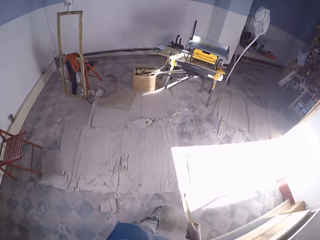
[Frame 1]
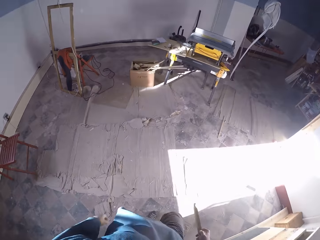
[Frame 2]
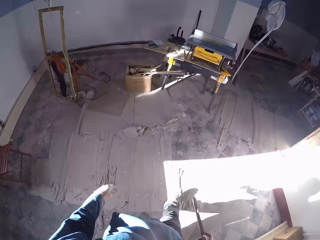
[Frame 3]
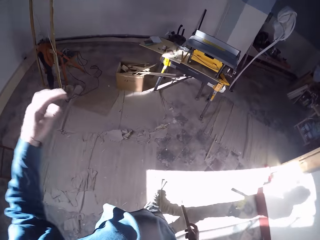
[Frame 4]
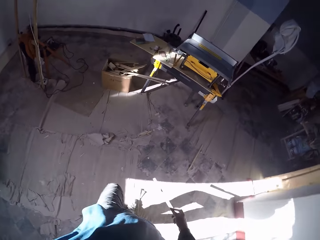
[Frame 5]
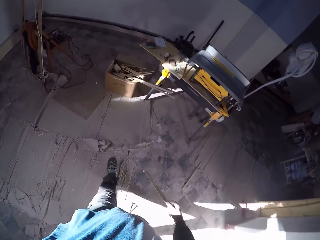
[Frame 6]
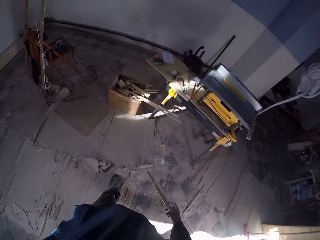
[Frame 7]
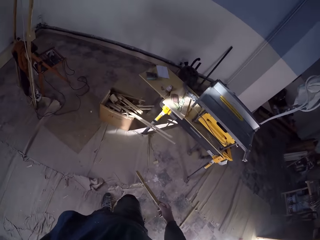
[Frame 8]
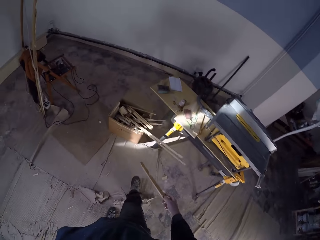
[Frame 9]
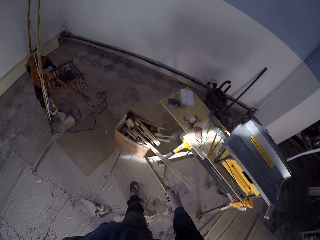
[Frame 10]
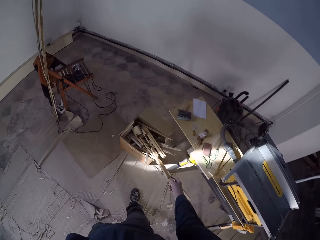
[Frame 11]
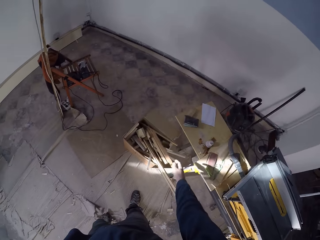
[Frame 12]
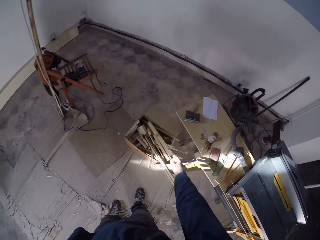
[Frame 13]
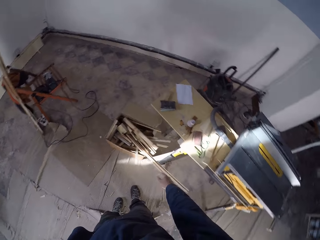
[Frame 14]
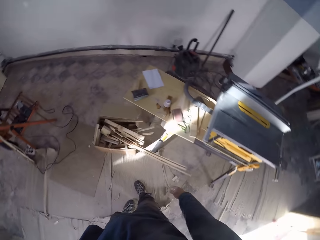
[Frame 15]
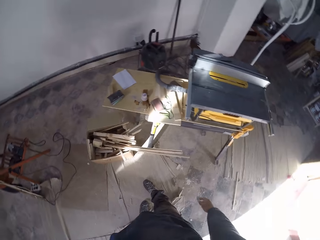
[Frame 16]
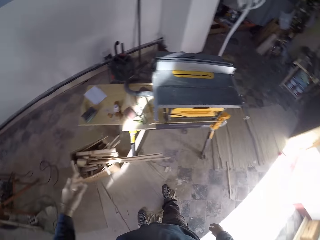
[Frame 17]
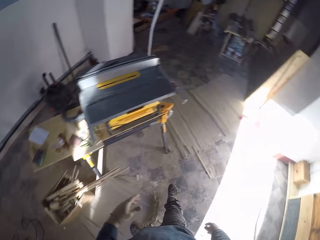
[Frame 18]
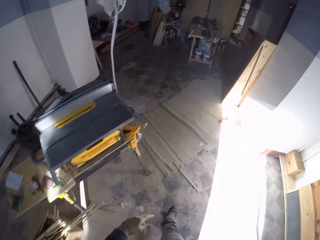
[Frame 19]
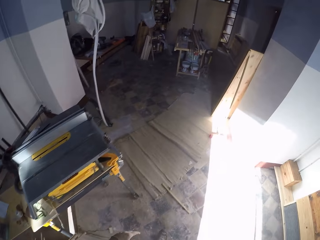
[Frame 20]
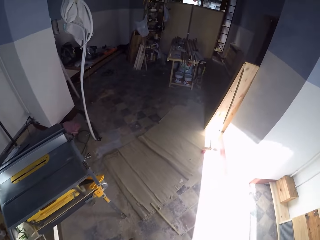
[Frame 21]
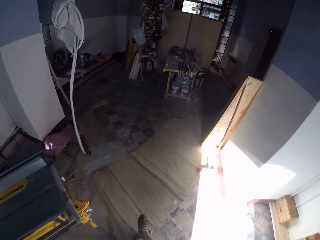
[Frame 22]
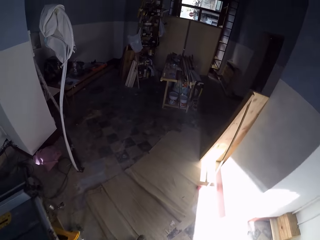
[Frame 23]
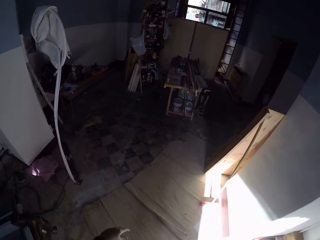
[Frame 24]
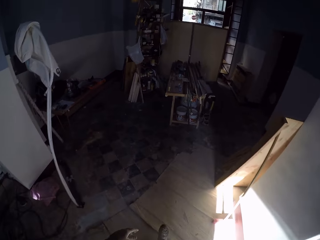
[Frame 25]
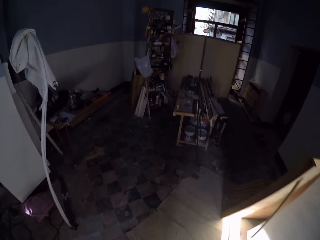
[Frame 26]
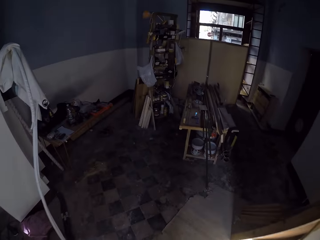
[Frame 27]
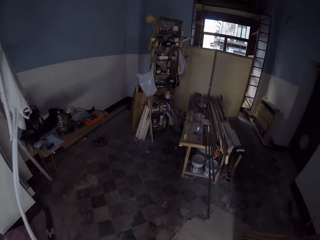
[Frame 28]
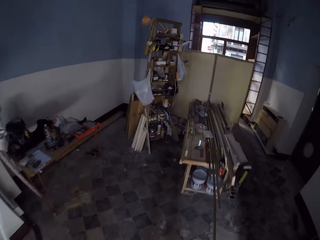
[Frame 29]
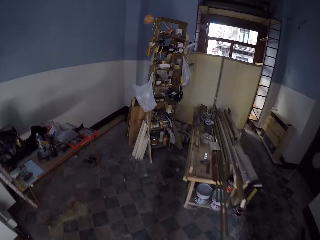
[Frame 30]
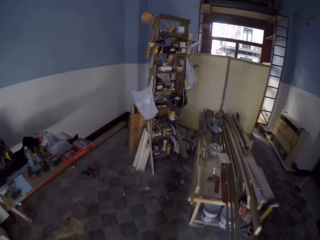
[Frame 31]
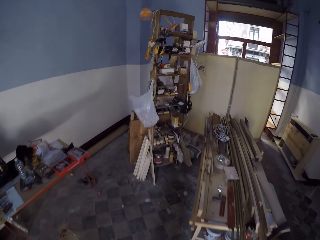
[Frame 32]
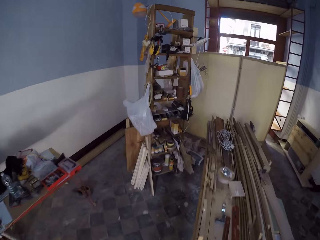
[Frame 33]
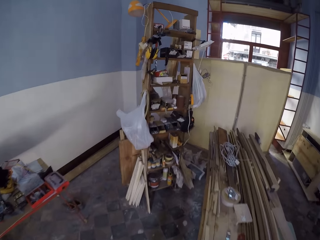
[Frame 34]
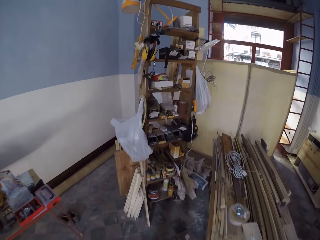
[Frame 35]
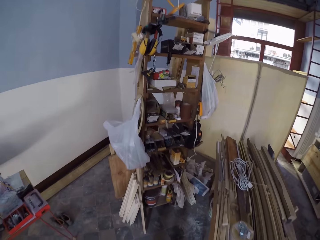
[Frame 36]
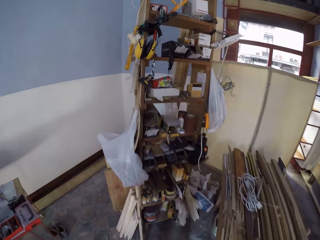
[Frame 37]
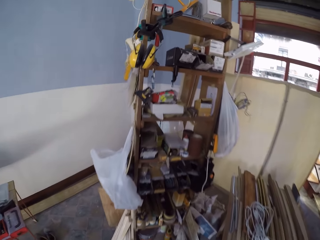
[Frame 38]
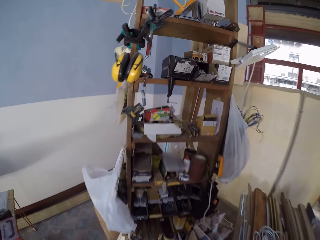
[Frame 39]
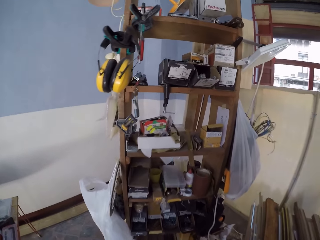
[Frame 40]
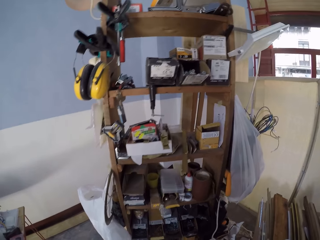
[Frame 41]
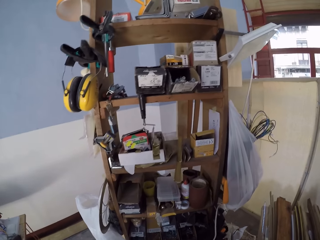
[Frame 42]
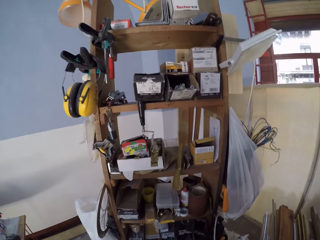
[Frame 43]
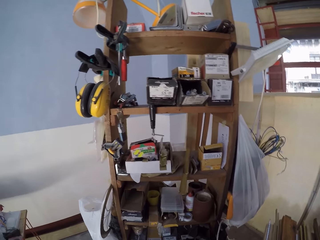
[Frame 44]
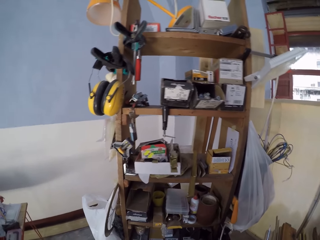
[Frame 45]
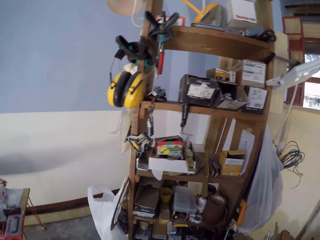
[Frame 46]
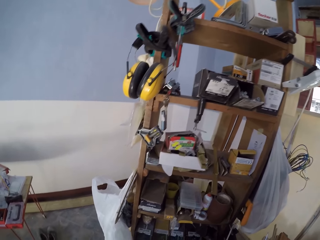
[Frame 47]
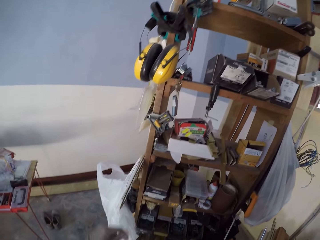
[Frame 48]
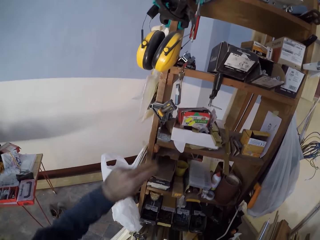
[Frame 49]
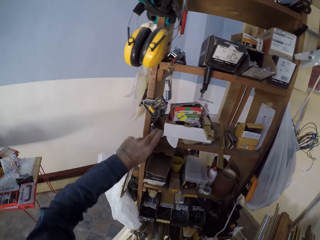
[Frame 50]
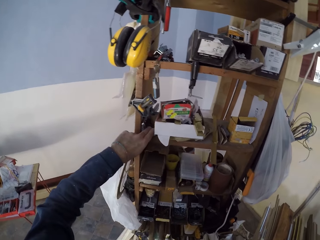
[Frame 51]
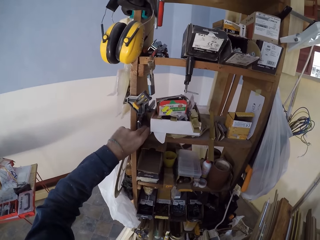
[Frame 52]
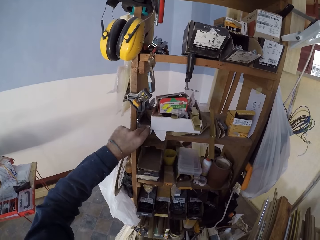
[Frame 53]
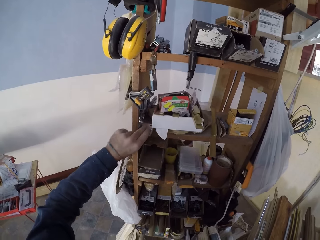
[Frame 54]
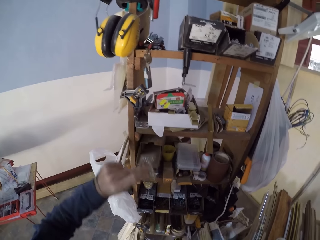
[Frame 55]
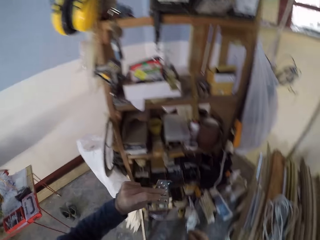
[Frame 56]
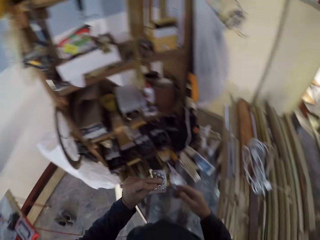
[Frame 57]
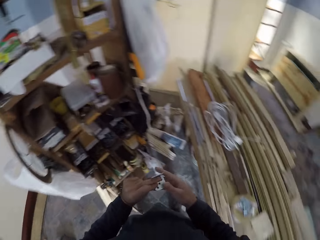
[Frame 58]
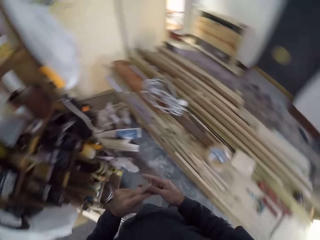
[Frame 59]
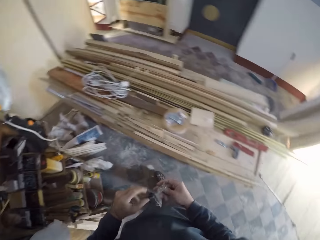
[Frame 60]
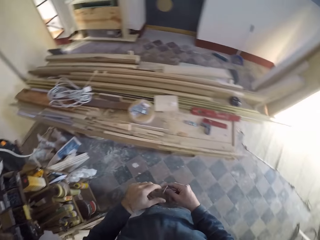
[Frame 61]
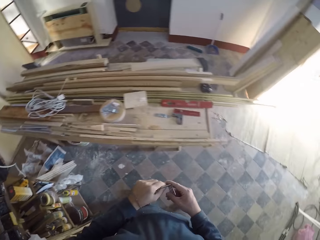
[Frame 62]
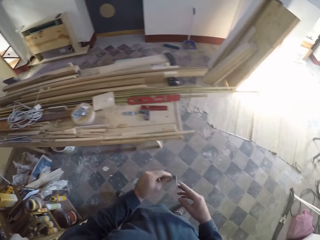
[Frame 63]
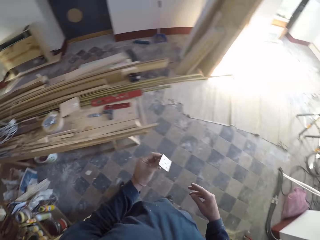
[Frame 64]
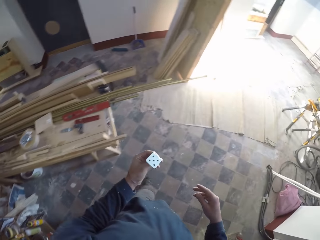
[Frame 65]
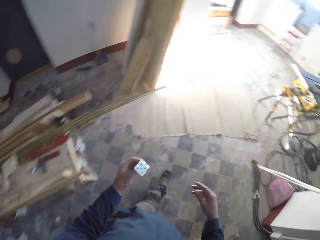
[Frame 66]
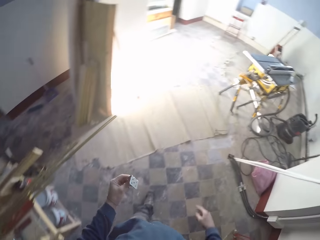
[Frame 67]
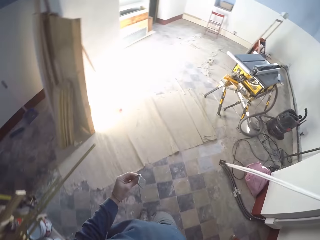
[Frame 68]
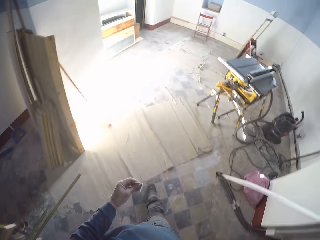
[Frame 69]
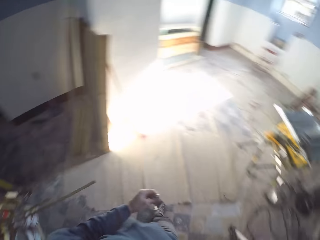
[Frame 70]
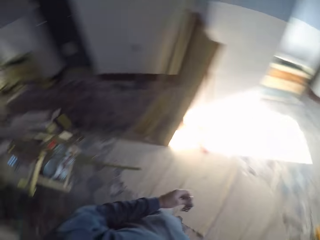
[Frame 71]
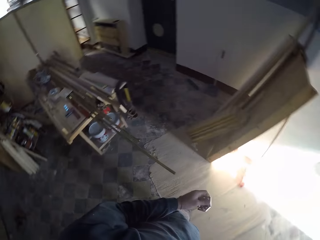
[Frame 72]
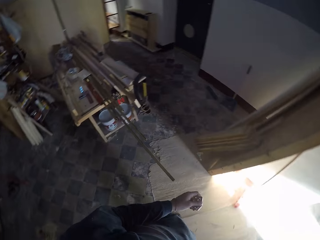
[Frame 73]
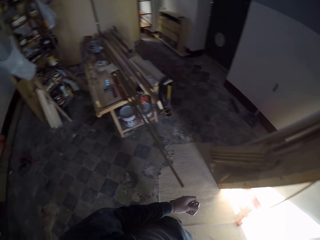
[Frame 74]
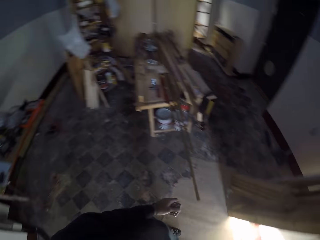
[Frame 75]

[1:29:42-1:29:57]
The camera wearer raises his left hand towards his head. He throws the plank in his right hand into a carton on the floor. He walks towards the shelf. He stares at the shelf. He picks up a door hinge from the shelf with his left hand. He passes the door hinge in his left hand into his right hand. He passes the door hinge in his right hand into his left hand. He walks about the workshop.

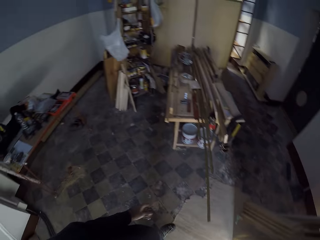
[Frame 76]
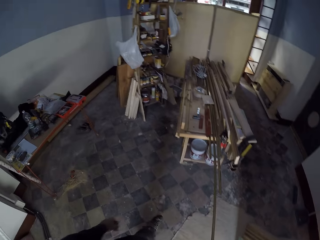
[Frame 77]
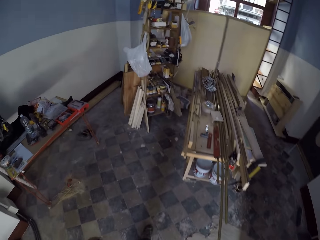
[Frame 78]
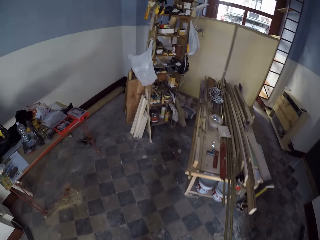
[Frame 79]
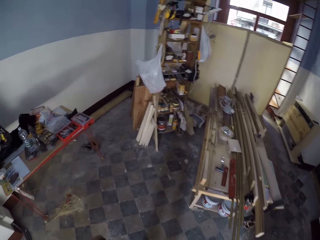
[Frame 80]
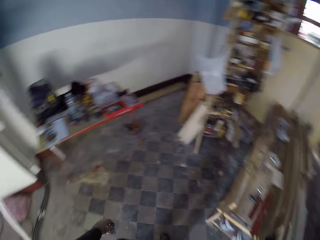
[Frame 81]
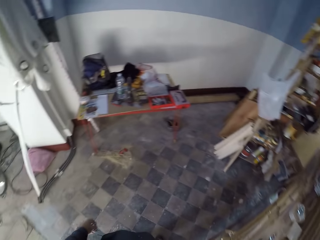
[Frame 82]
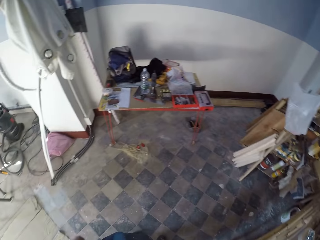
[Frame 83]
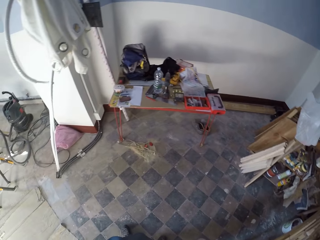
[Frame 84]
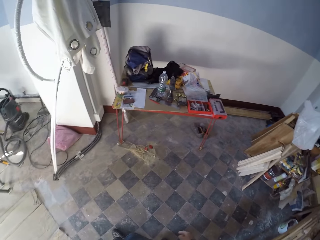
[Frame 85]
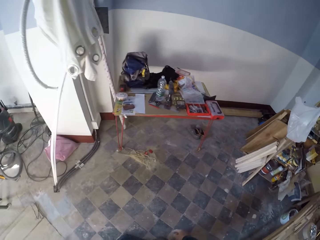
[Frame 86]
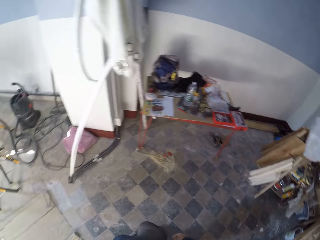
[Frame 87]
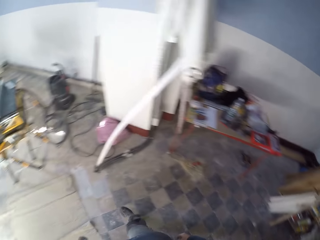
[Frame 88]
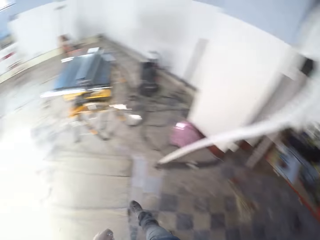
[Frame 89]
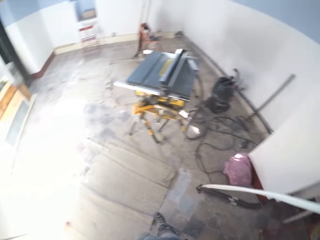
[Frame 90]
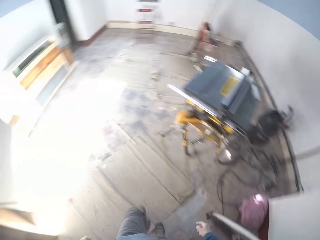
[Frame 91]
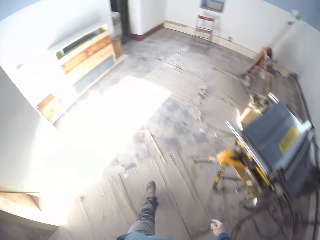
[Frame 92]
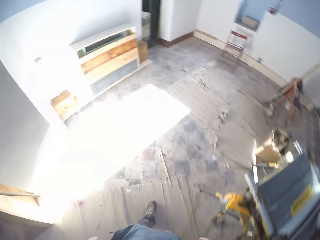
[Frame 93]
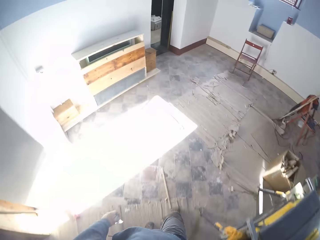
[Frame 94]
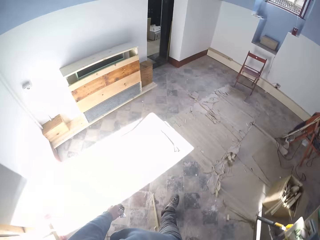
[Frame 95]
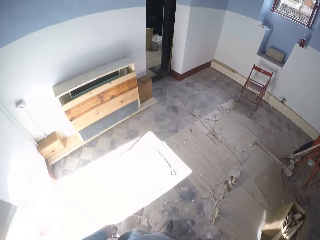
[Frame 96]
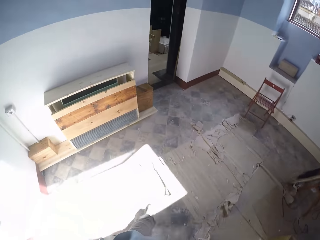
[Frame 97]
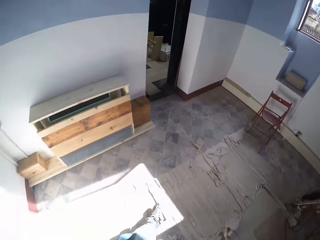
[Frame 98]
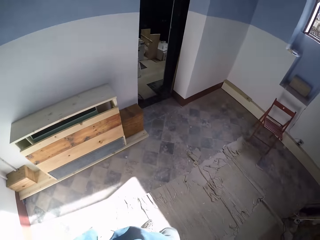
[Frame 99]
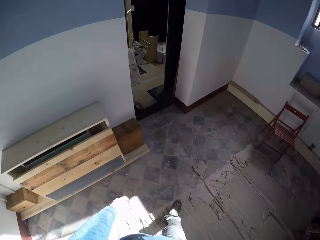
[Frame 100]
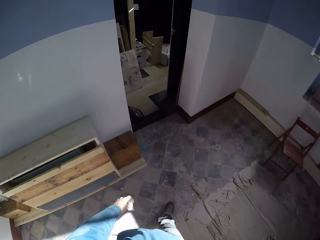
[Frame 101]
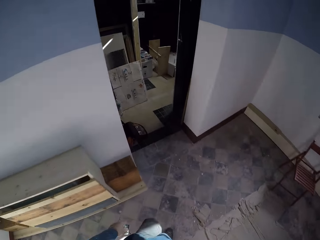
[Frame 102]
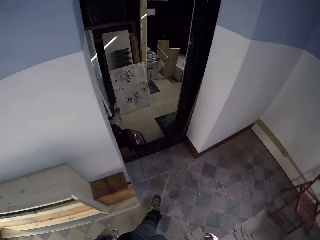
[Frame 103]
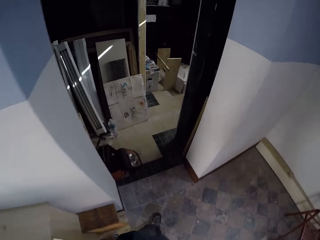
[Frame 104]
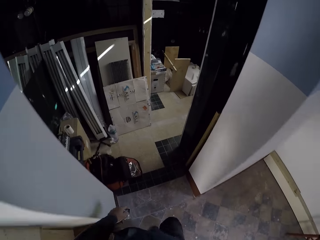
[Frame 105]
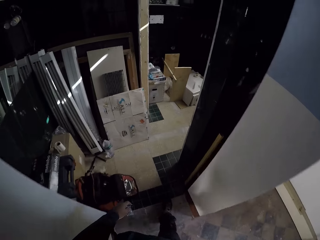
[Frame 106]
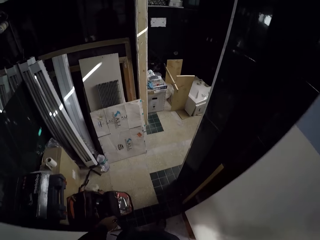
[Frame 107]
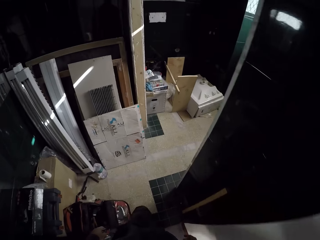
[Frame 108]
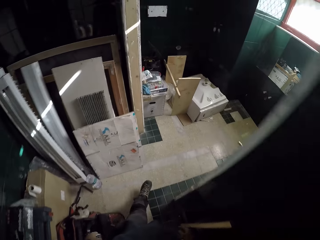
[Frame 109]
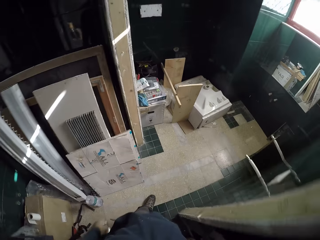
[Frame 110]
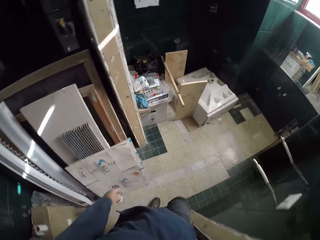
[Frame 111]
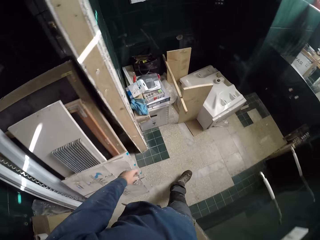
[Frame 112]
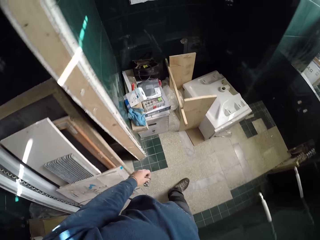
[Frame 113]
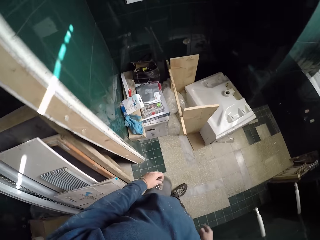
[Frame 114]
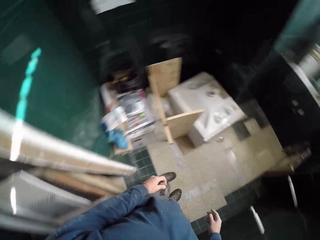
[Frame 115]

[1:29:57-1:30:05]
The camera wearer walks towards another room.
